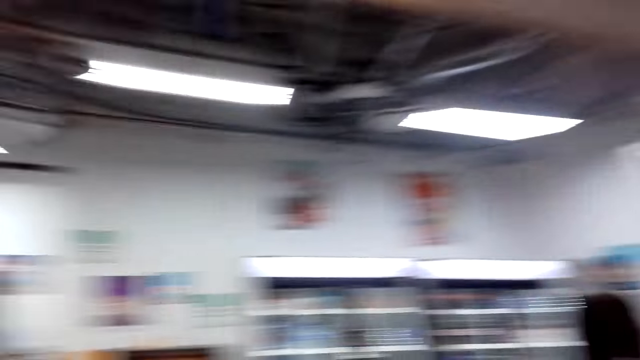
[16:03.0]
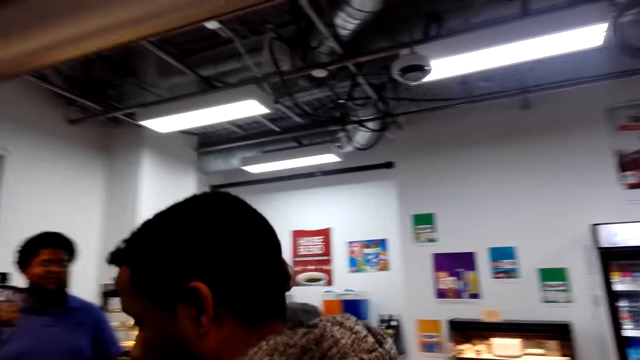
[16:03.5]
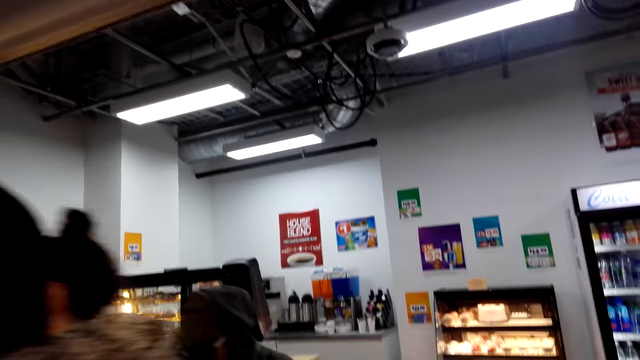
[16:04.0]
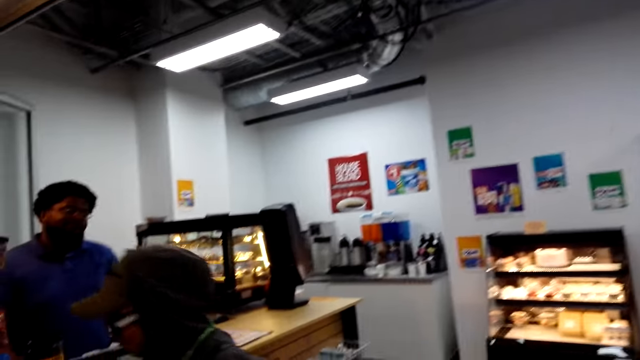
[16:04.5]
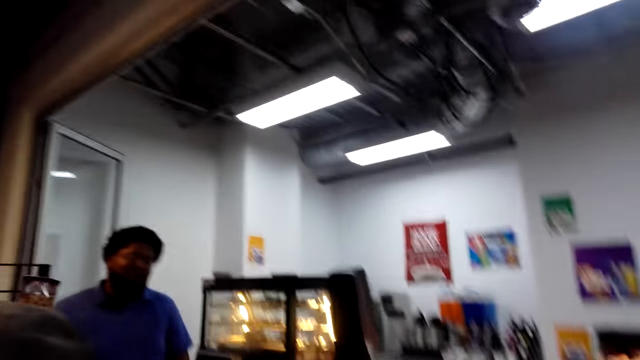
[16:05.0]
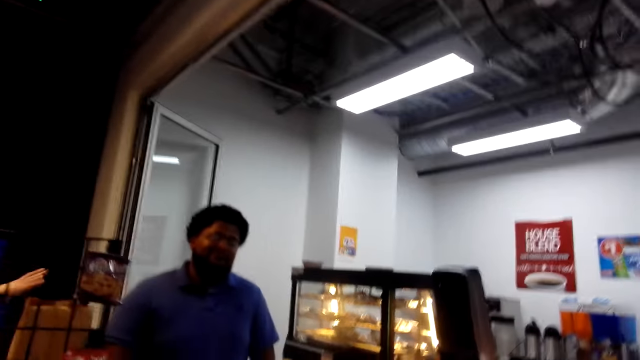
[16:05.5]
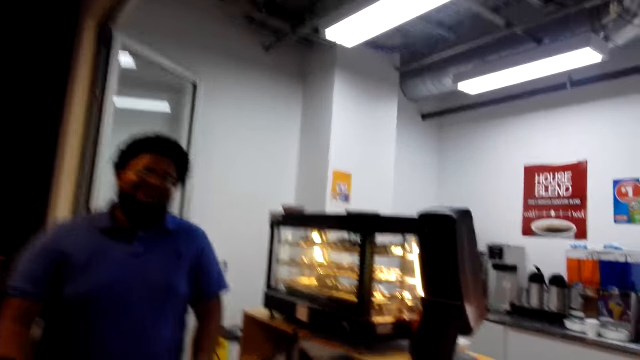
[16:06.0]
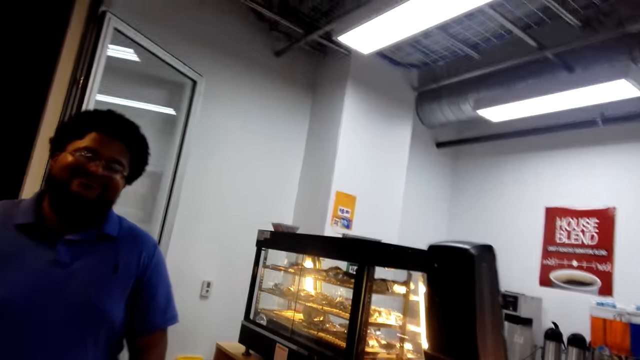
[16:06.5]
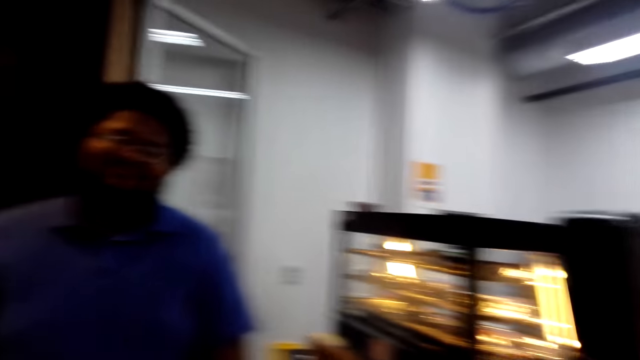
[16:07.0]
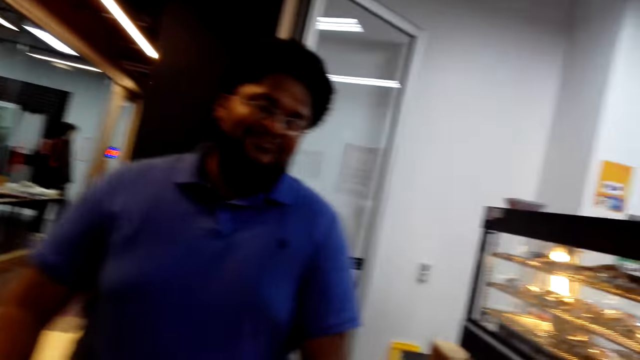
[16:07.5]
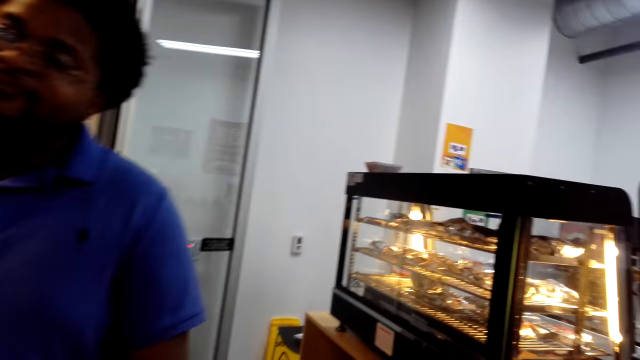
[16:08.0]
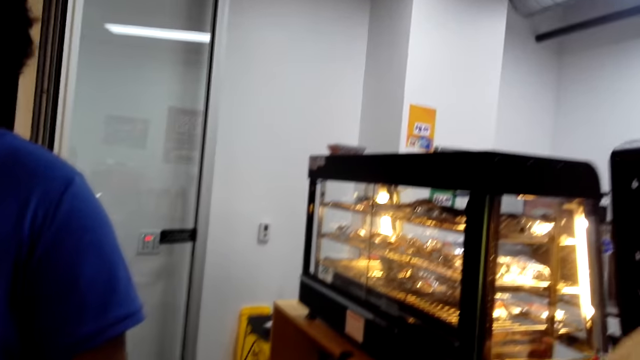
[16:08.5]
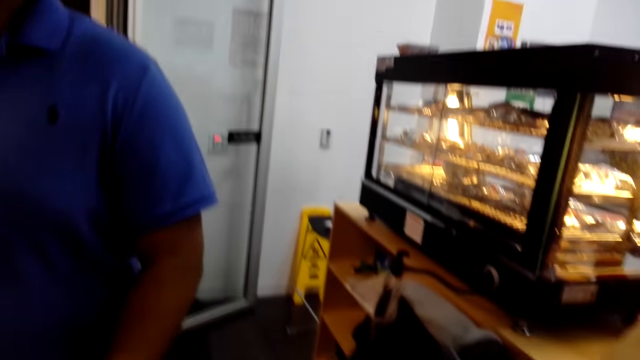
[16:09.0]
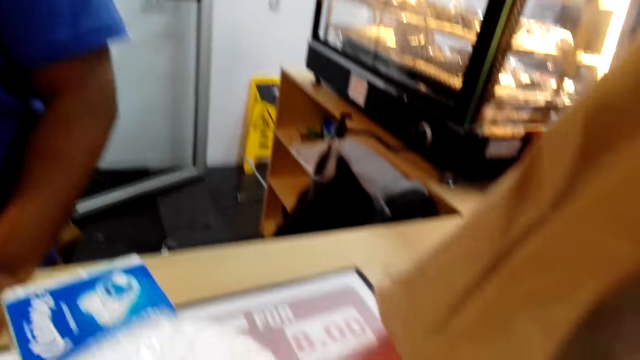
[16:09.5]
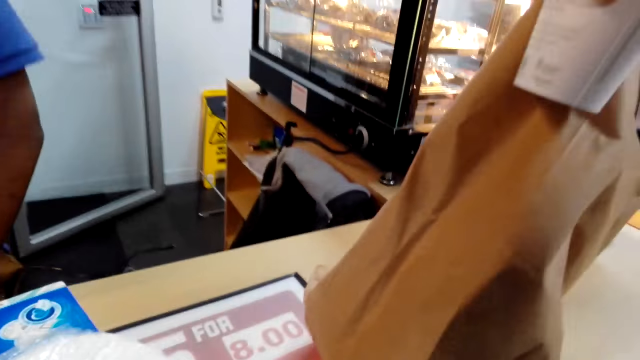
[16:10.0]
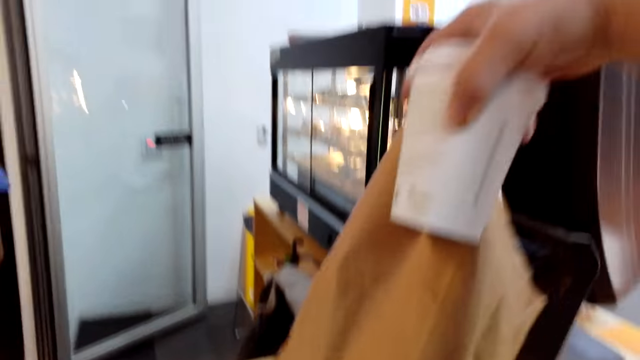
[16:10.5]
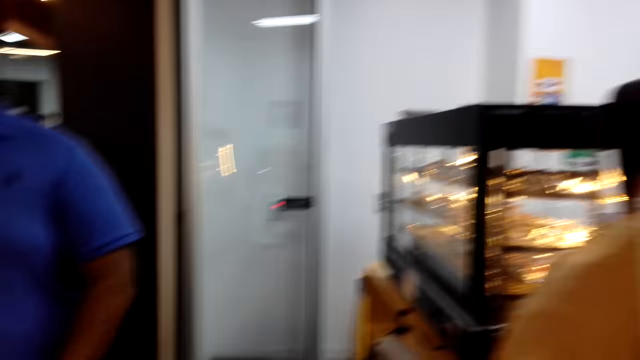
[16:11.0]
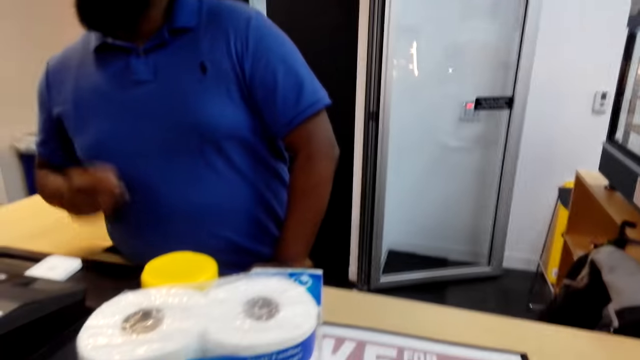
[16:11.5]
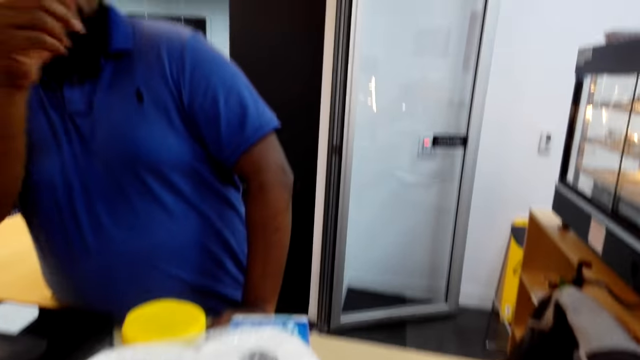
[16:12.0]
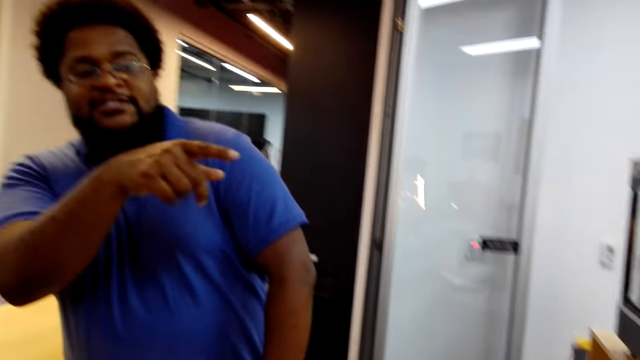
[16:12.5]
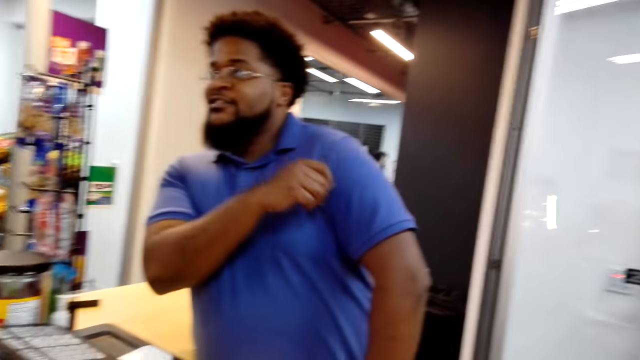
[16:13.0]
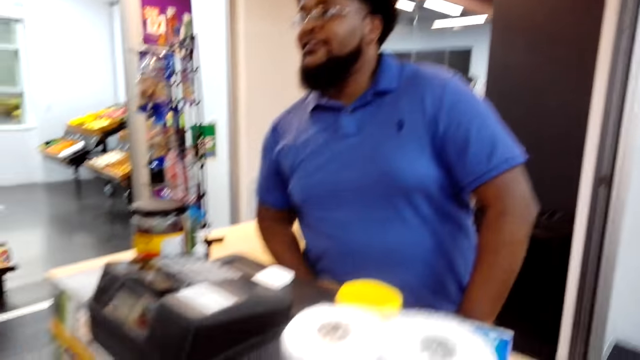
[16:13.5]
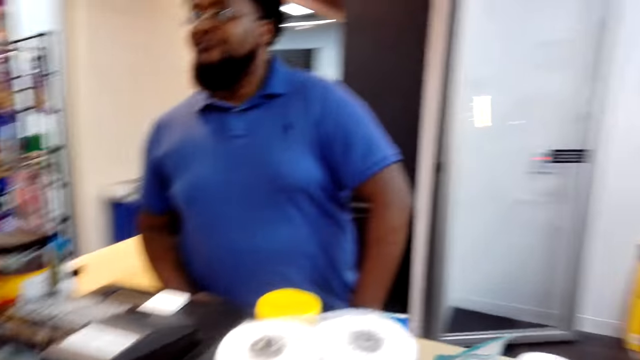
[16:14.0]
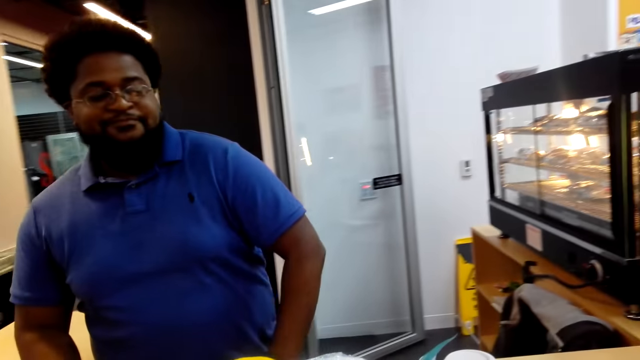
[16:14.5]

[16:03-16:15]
The camera wearer moves forward to the counter. They place the bag on the counter.

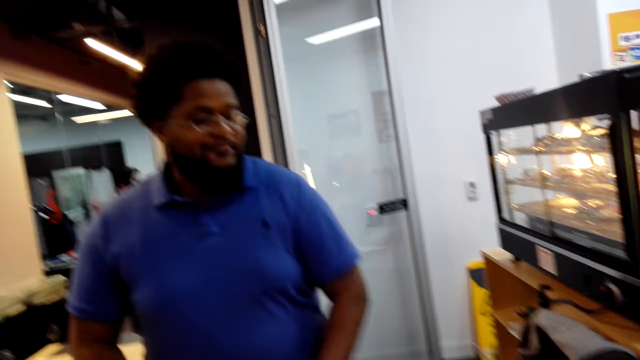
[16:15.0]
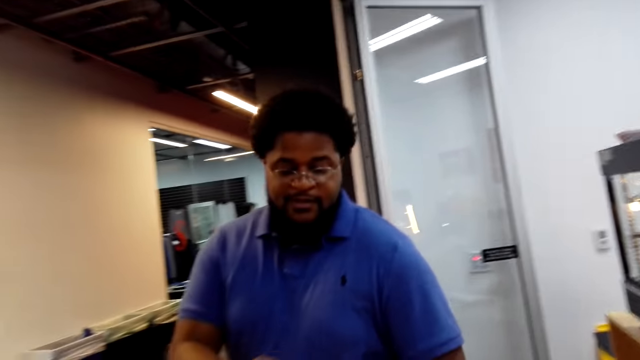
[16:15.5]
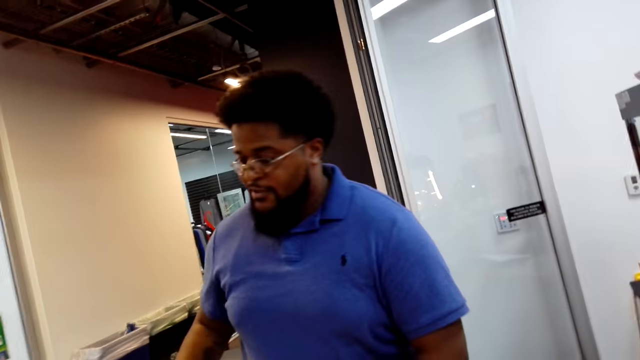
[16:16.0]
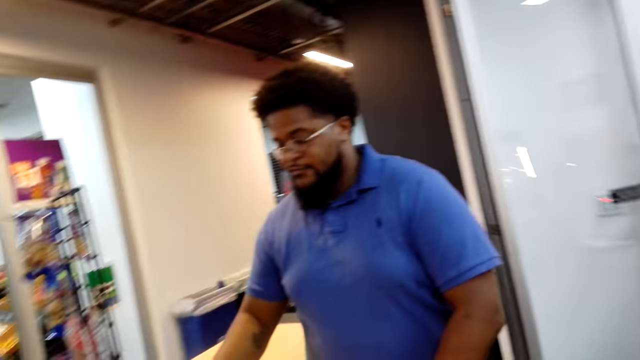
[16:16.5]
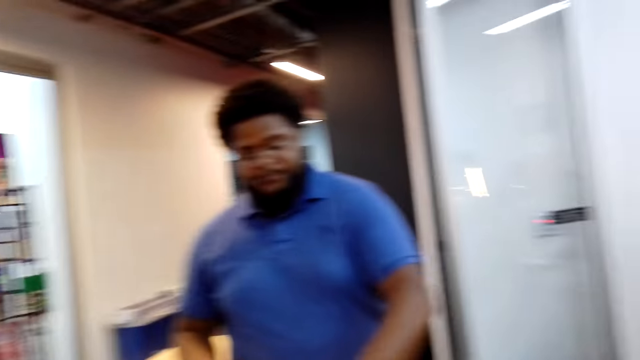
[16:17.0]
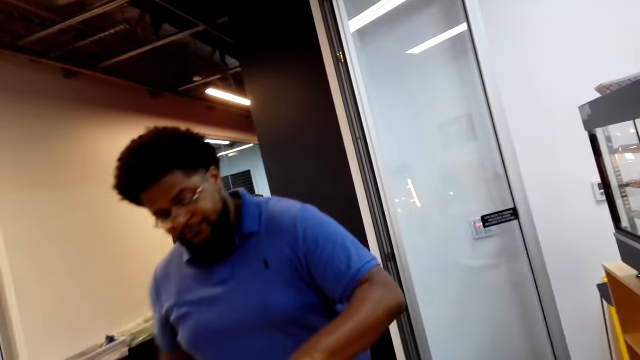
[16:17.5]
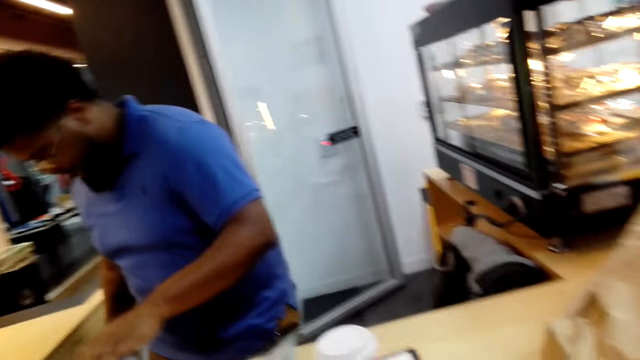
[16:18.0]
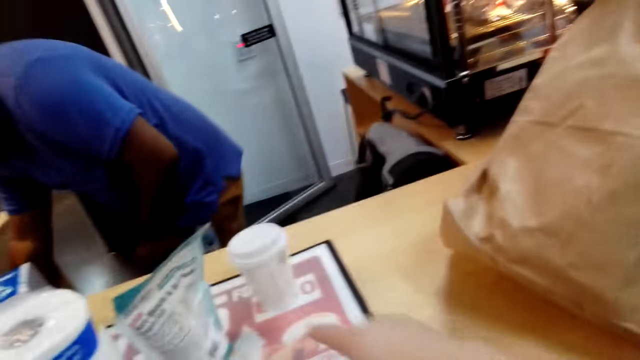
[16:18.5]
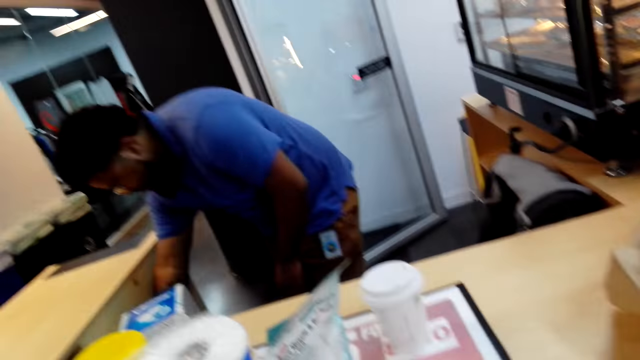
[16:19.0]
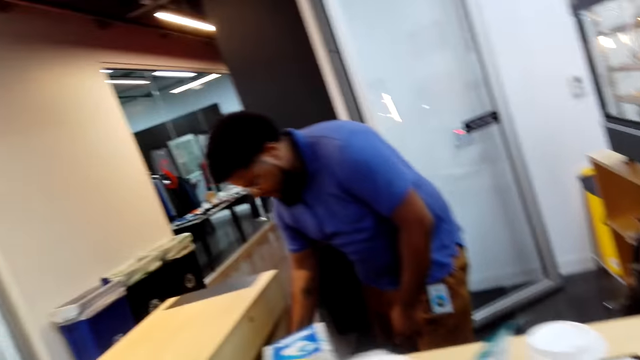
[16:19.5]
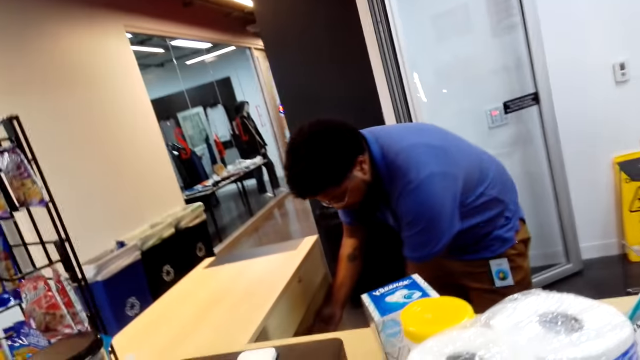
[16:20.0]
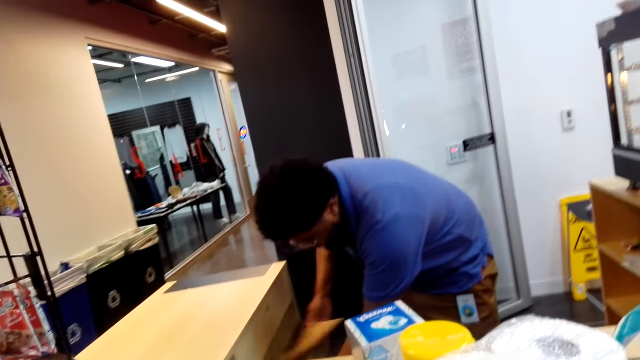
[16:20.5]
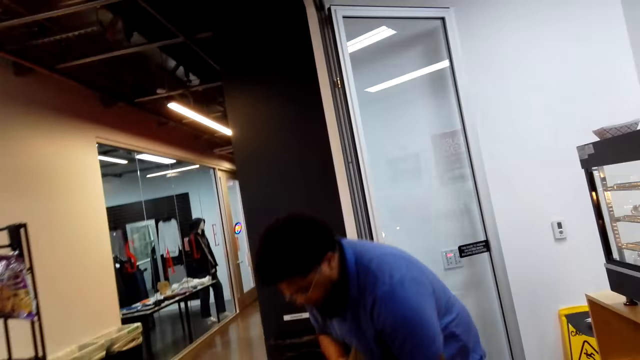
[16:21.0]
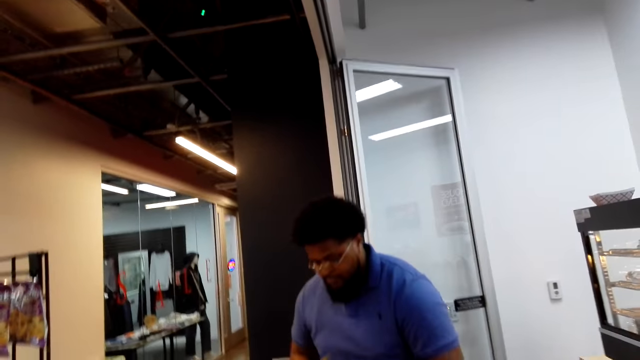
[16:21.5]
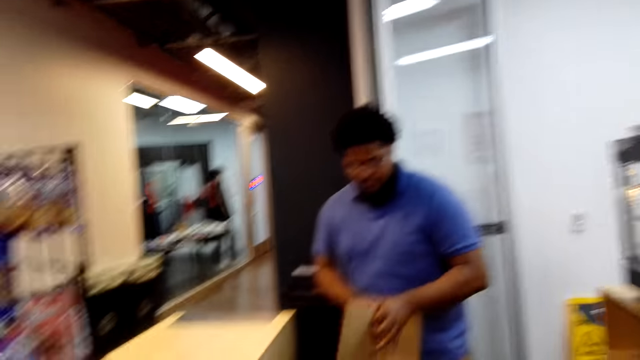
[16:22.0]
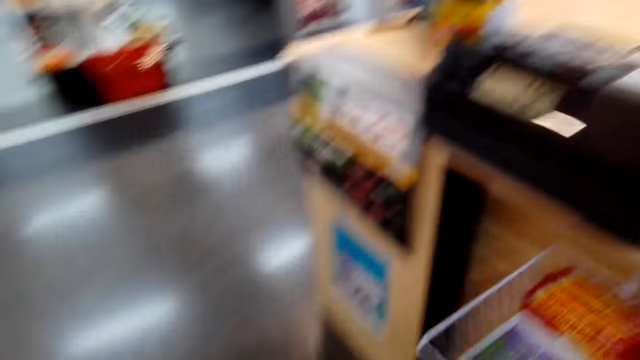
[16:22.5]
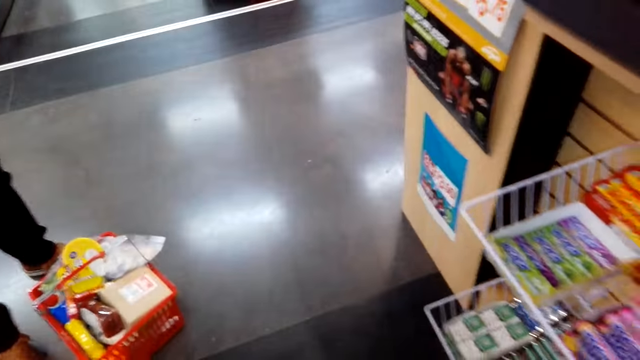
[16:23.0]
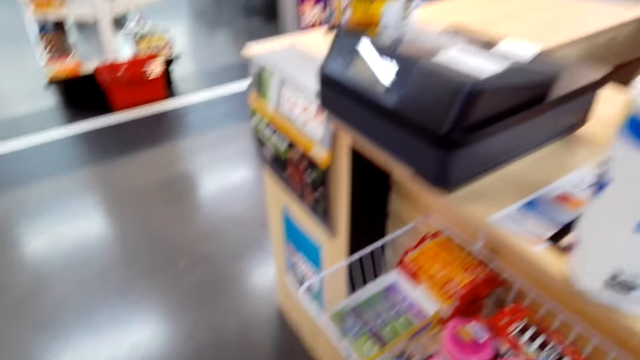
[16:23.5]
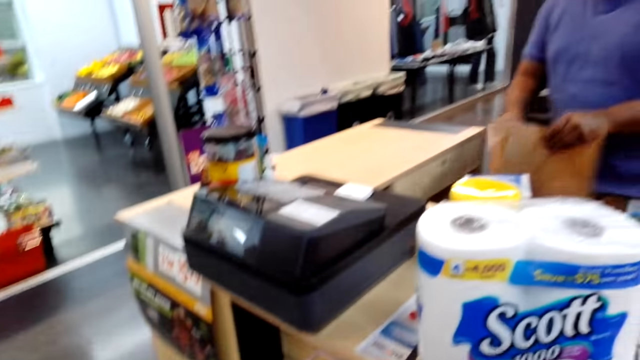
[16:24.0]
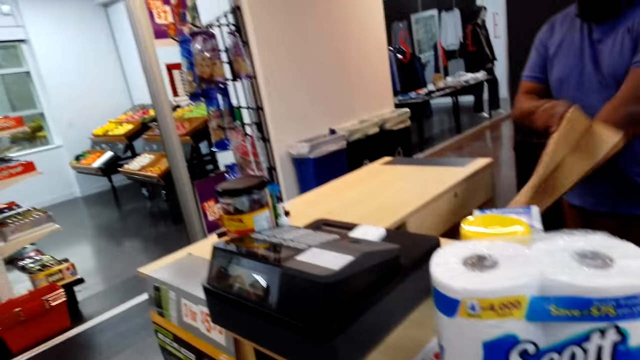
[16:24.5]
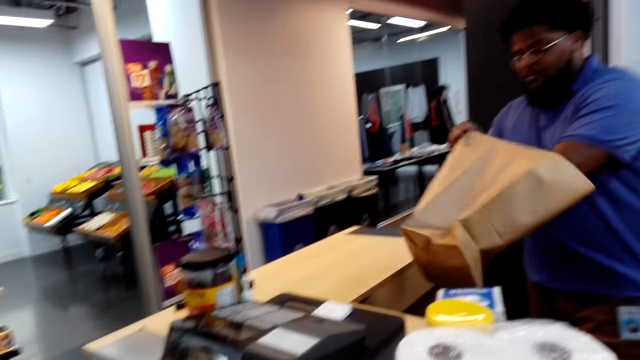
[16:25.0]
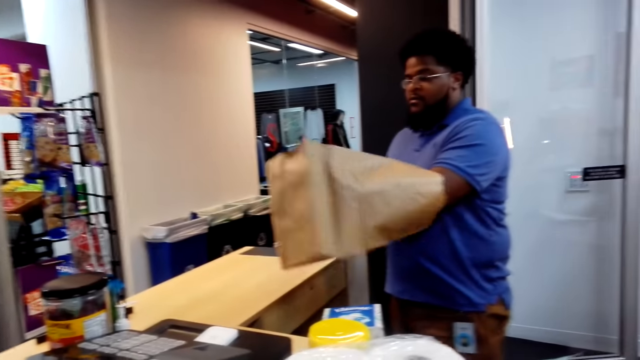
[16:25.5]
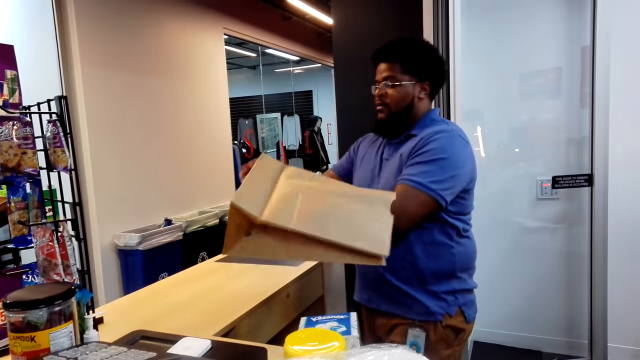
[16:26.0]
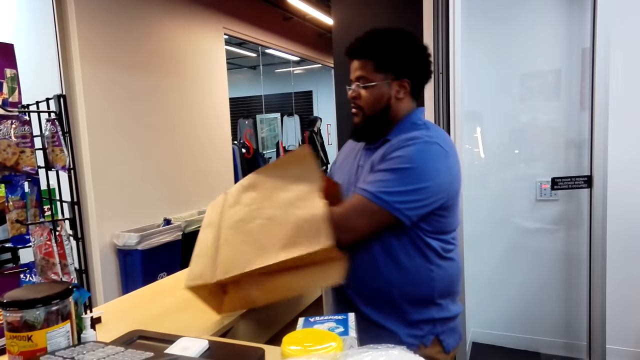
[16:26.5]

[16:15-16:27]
The camera wearer points at the cup of coffee. They place items on the counter. A person picks up a packing bag. The person opens up the bag.
